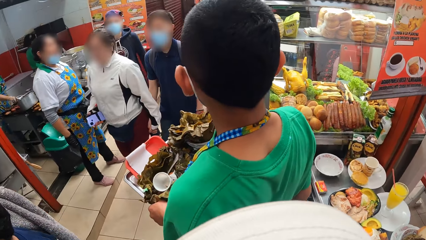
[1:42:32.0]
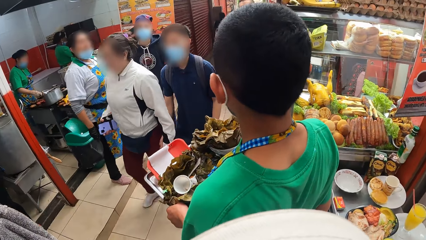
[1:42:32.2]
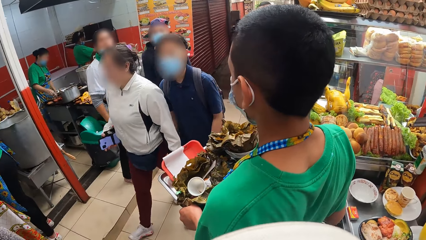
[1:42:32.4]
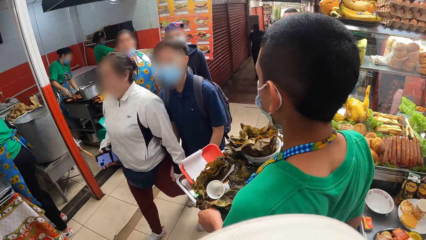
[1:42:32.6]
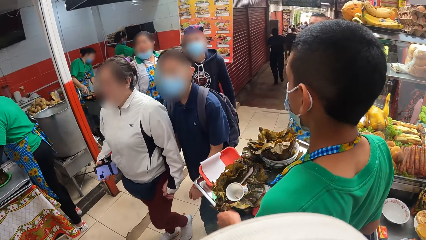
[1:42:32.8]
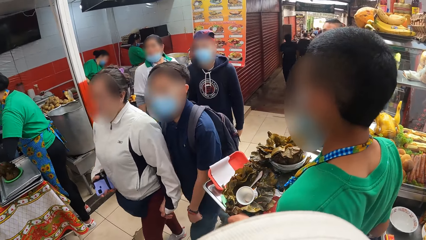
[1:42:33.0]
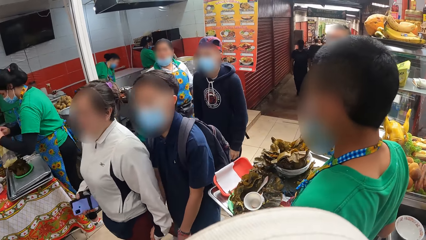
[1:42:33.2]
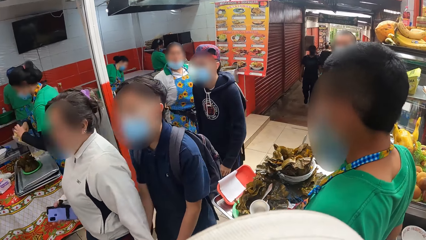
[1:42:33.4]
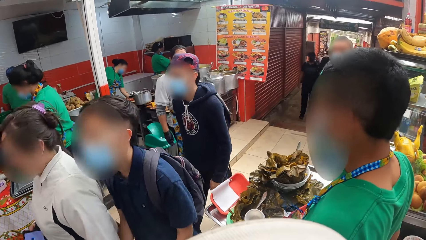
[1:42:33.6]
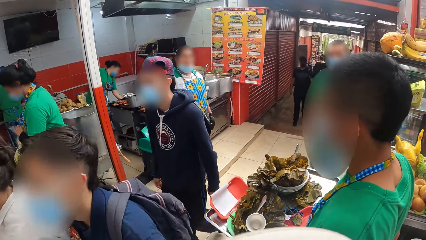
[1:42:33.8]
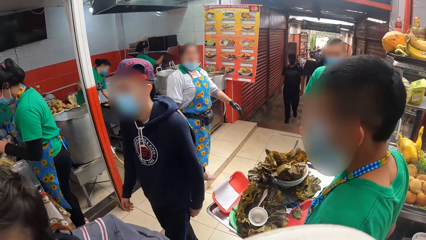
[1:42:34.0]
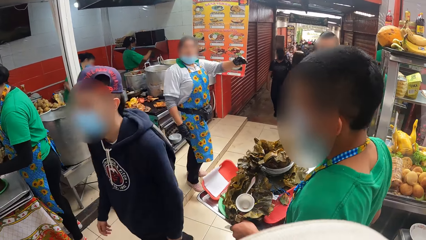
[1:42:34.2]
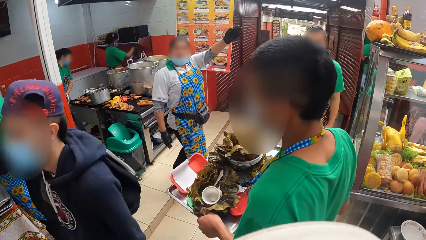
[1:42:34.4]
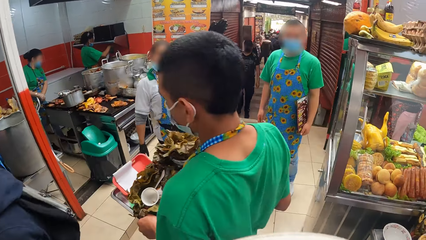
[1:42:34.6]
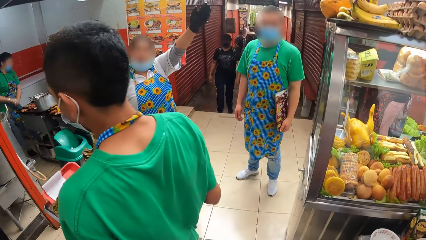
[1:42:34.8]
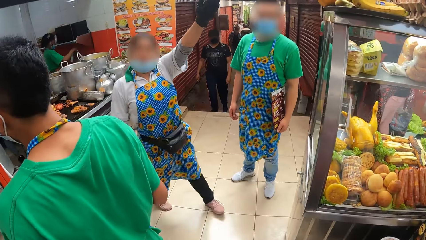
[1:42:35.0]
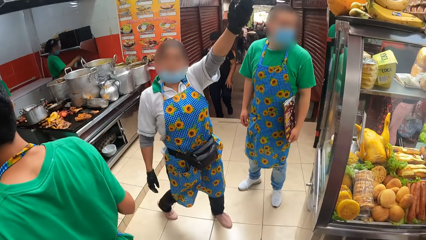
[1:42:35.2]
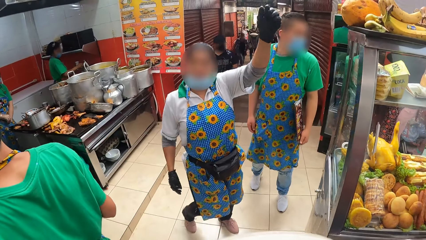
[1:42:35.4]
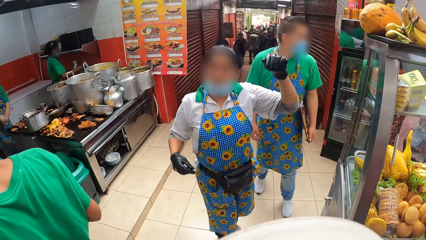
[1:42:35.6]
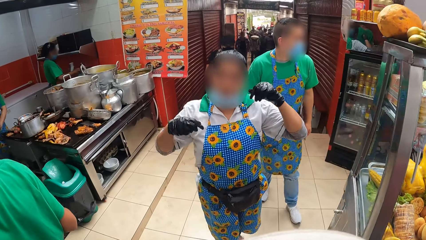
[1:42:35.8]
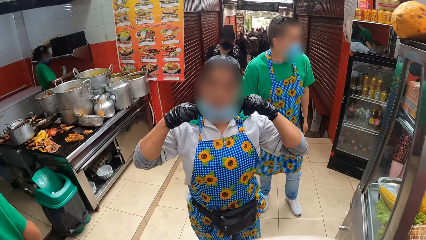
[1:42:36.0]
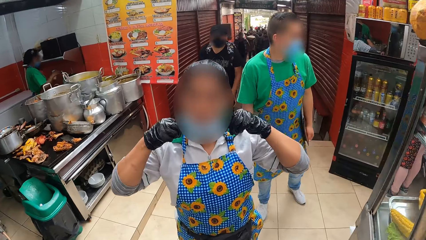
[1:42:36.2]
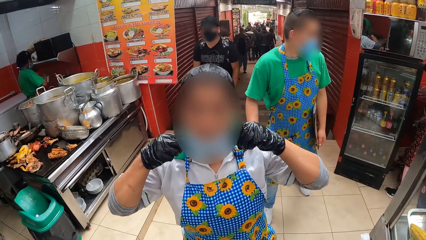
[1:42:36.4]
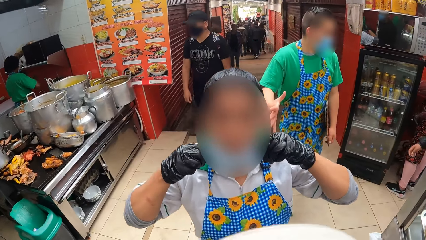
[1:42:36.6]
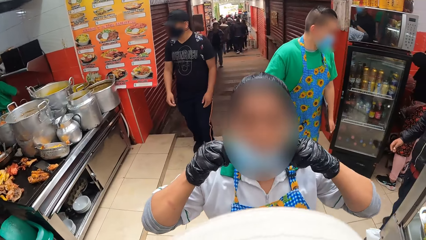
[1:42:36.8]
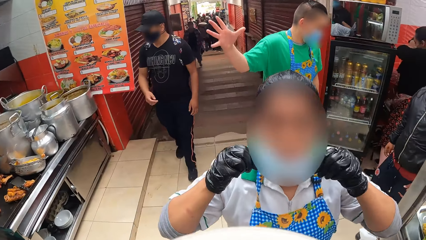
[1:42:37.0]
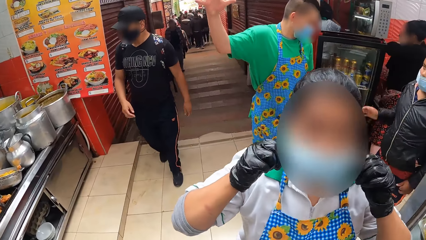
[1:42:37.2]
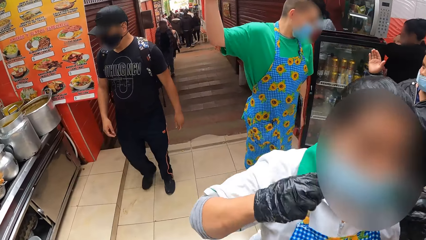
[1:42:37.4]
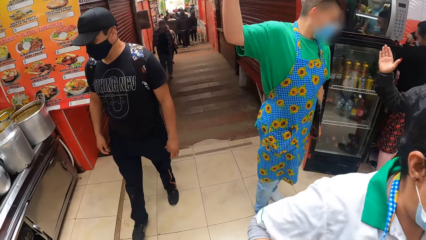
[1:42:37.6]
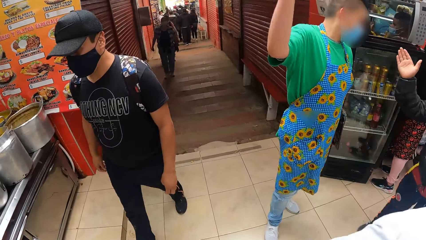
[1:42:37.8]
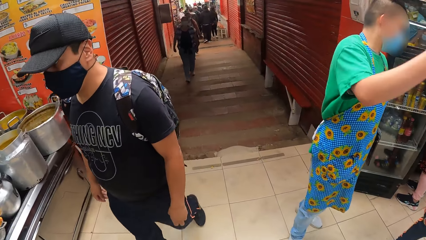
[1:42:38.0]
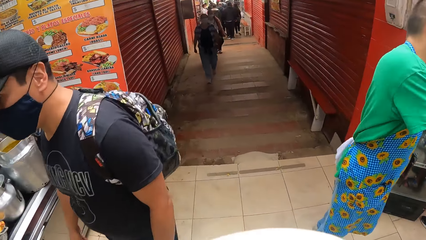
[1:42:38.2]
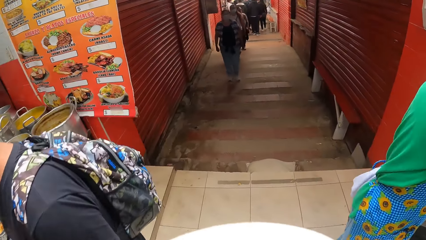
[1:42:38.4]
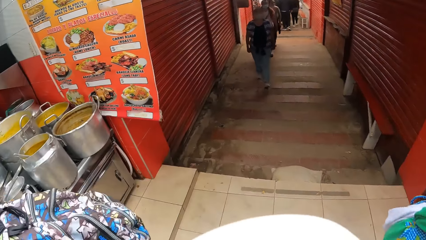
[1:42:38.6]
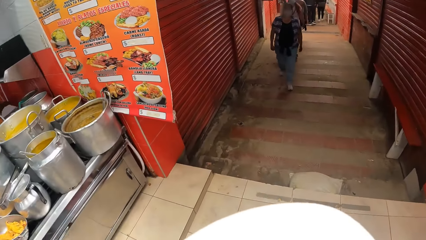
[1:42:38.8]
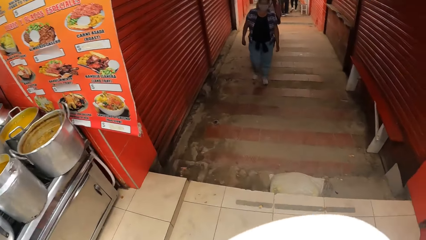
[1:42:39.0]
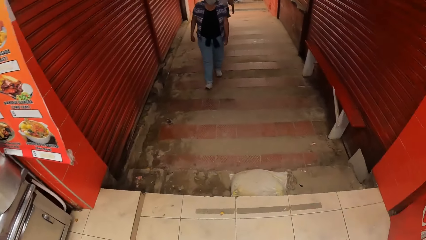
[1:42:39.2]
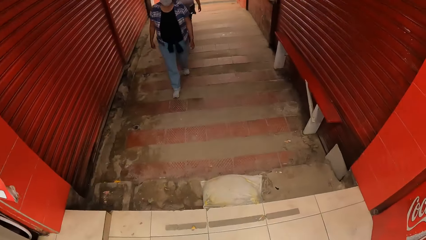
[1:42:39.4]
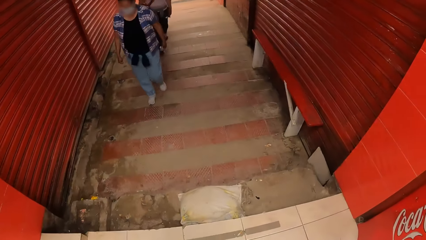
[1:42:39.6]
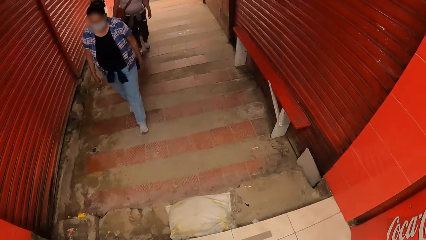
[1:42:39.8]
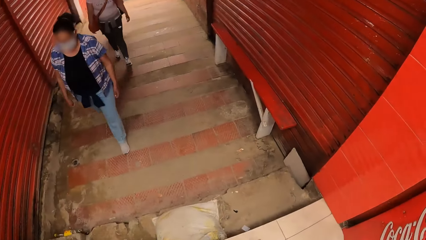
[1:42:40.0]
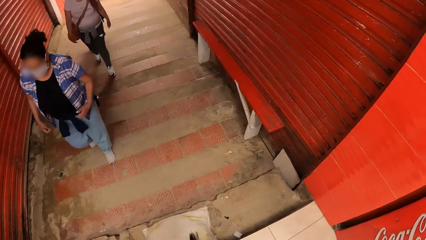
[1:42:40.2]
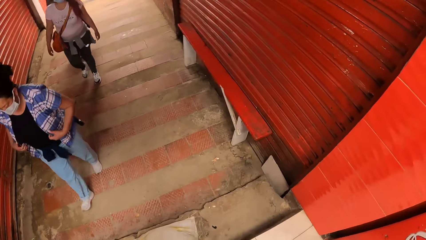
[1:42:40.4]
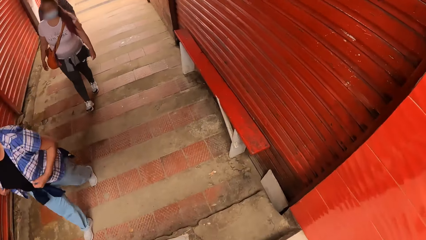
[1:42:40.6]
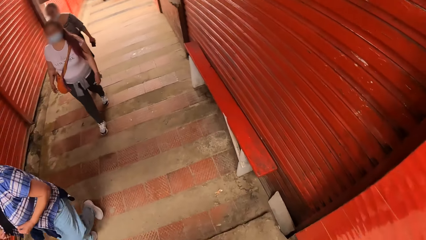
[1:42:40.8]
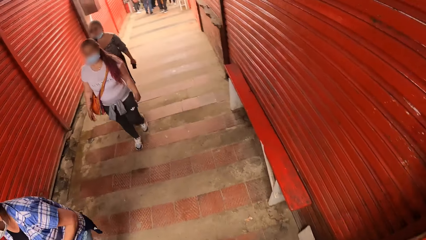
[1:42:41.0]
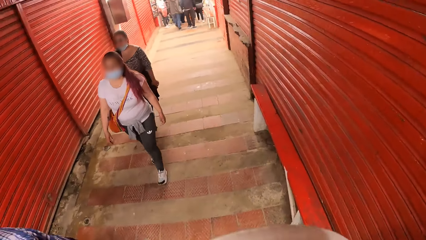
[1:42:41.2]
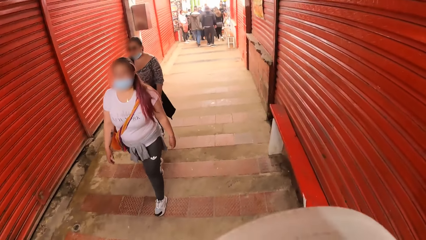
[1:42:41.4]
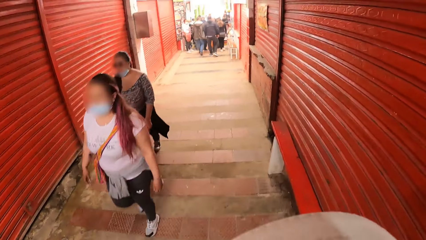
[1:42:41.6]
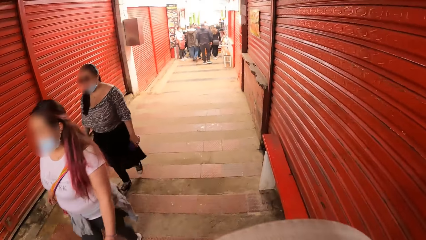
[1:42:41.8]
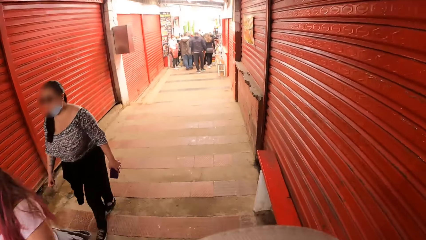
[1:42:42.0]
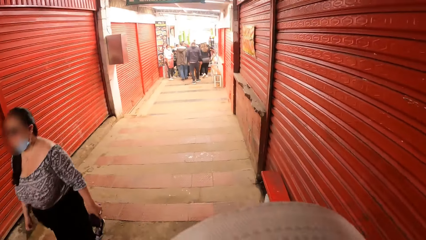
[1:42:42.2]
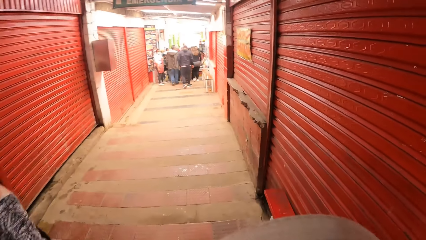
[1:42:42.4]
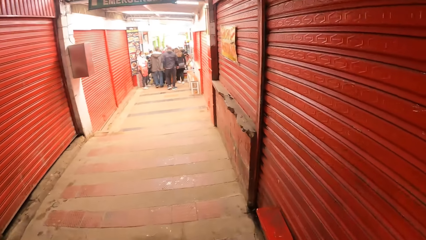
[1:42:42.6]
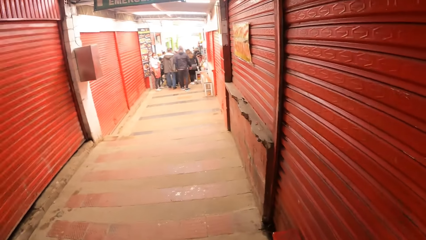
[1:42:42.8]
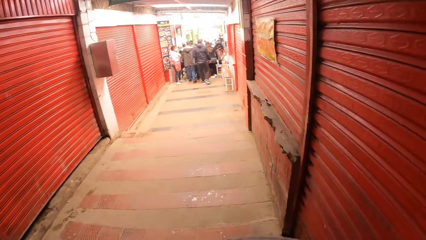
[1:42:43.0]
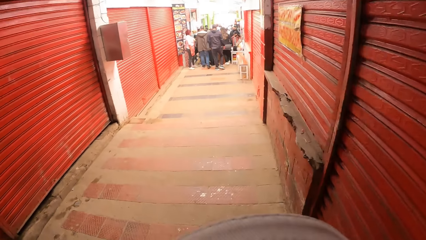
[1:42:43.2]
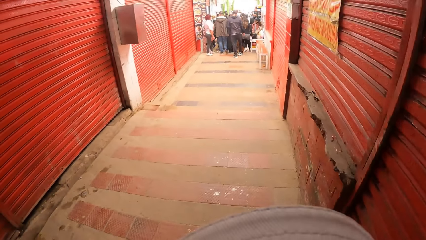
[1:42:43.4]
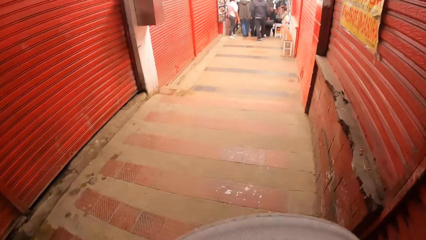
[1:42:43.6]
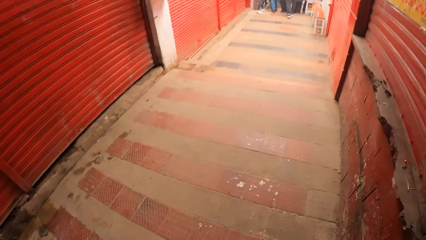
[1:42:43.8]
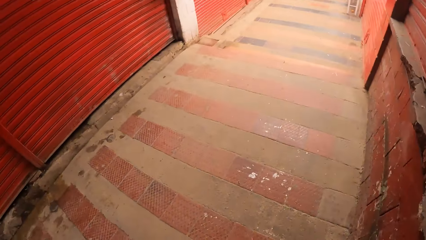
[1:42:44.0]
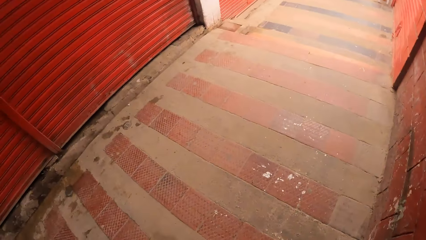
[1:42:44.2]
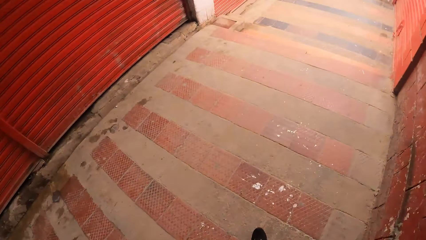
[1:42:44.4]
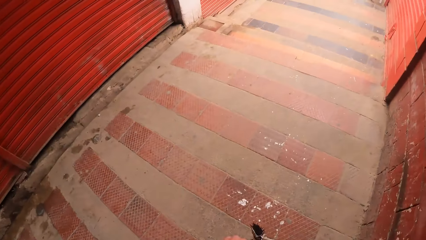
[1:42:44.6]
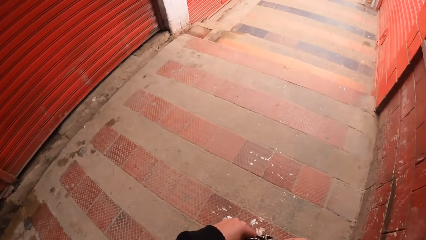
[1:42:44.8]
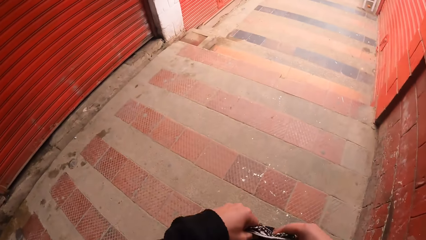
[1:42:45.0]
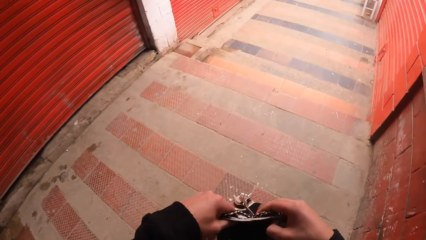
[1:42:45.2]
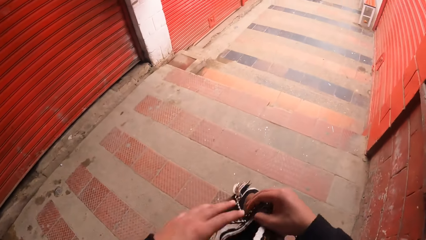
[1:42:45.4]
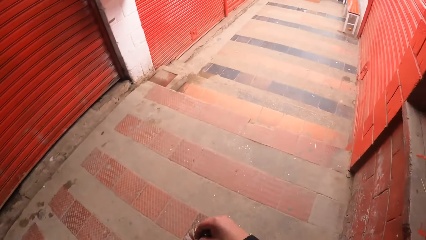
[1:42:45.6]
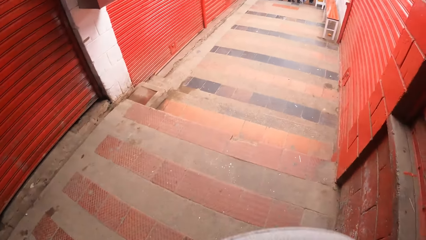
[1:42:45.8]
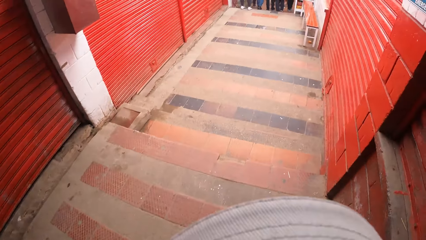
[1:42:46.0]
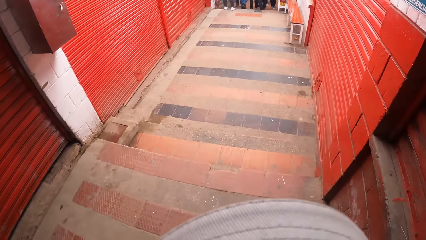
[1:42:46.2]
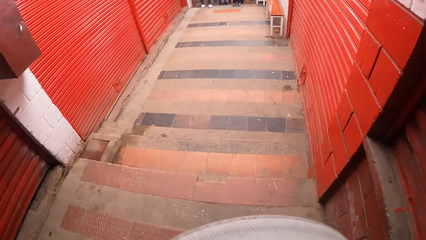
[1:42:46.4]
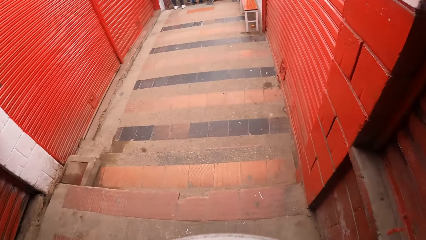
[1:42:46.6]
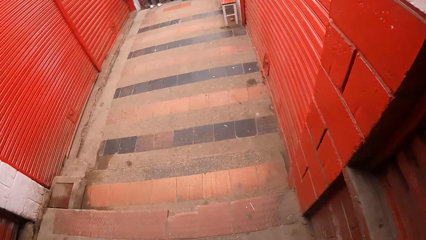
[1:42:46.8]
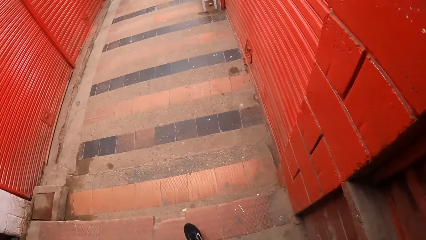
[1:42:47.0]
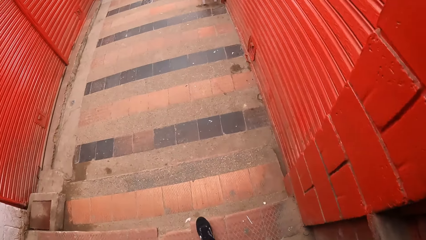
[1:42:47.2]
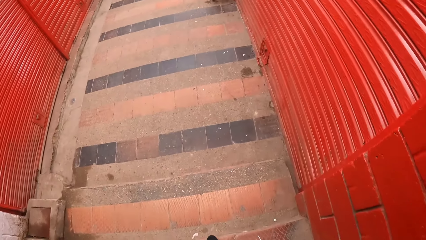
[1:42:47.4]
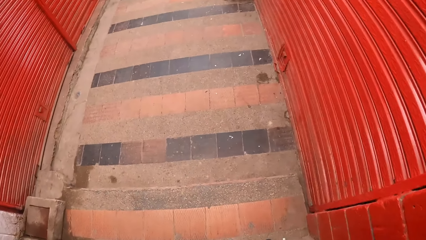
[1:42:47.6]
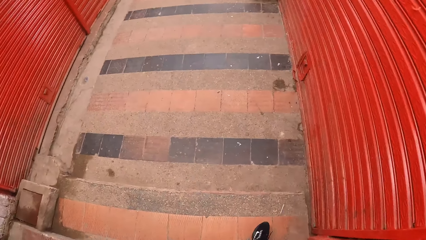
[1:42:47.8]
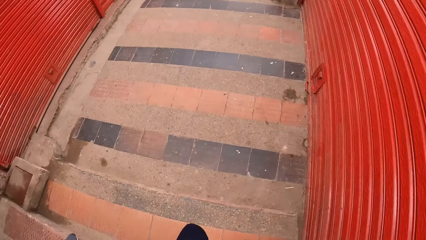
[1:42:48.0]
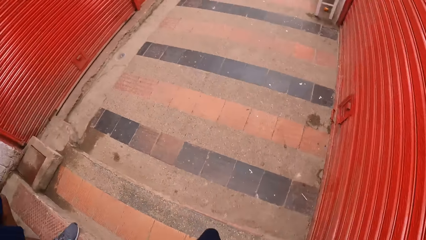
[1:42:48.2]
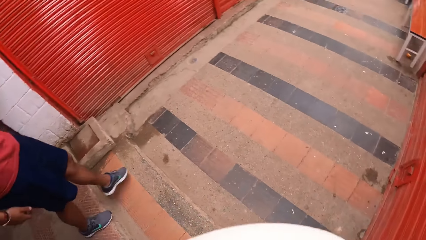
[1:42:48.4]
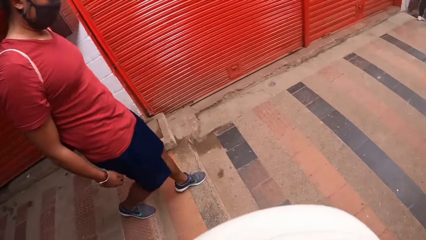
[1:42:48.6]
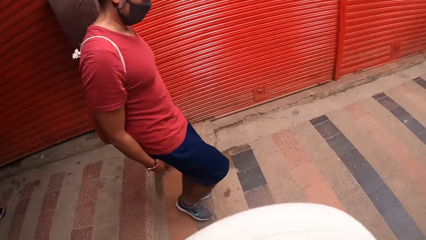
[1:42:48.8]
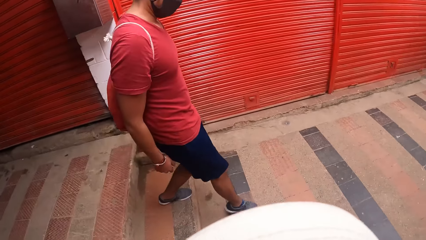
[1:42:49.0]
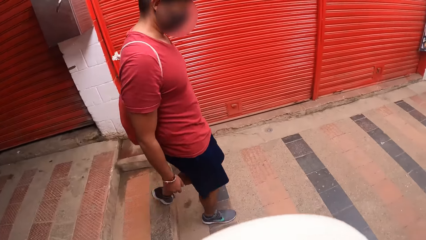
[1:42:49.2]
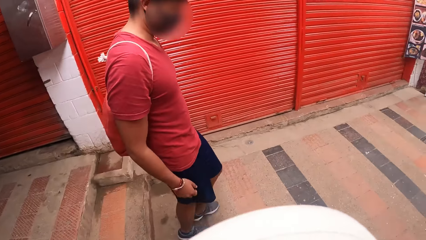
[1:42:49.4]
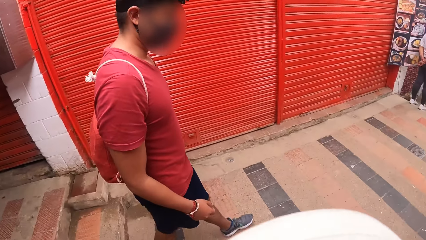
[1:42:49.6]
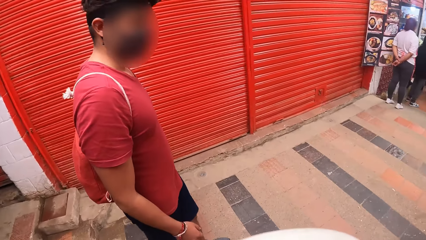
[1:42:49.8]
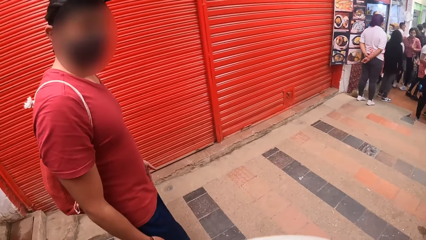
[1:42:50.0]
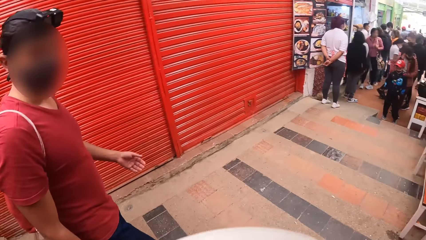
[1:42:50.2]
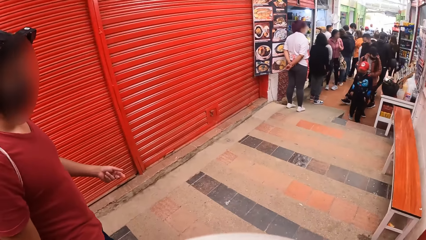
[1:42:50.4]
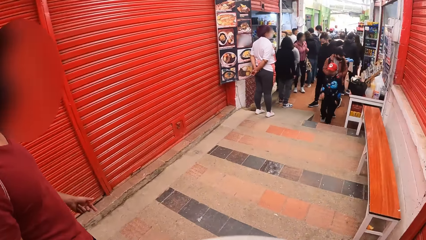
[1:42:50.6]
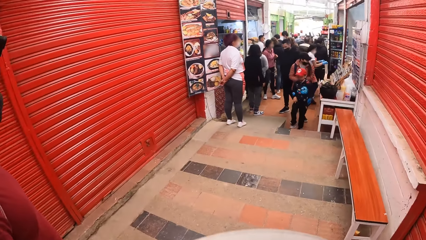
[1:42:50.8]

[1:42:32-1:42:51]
A woman interacts with the camera wearer. The woman wears a nose mask on her face with her hands. The camera wearer opens the bag with her hands.
